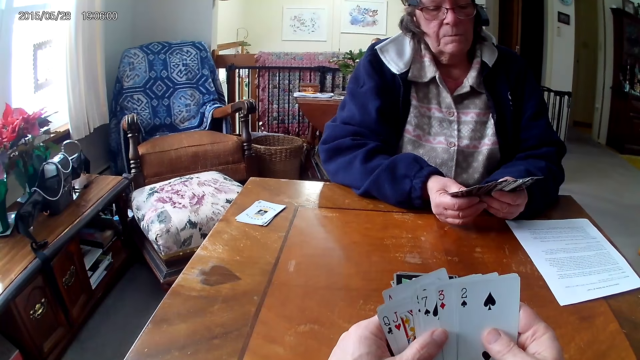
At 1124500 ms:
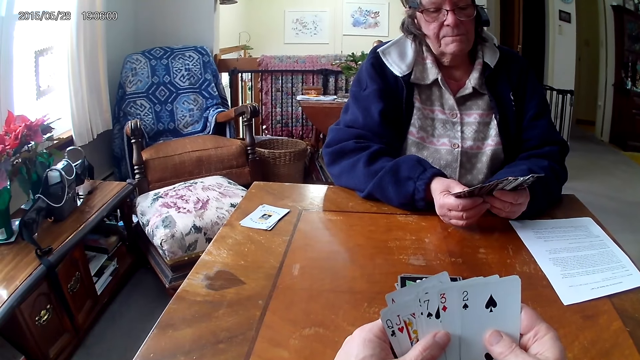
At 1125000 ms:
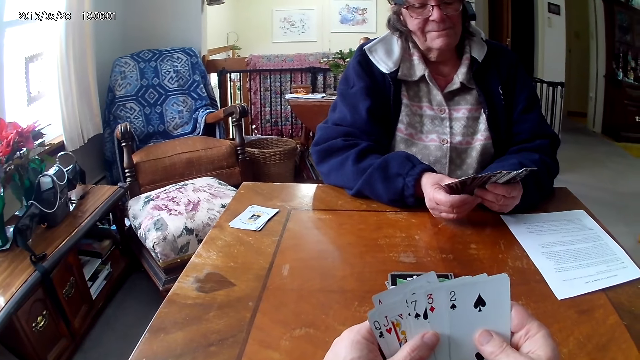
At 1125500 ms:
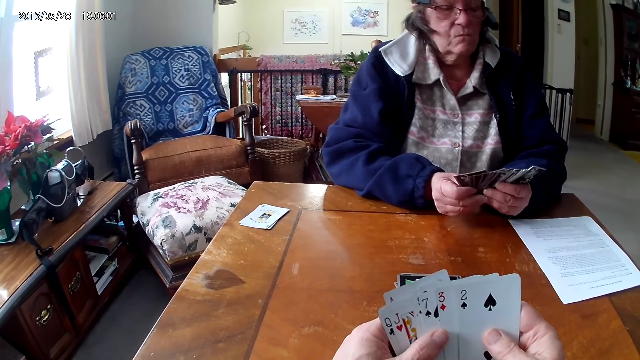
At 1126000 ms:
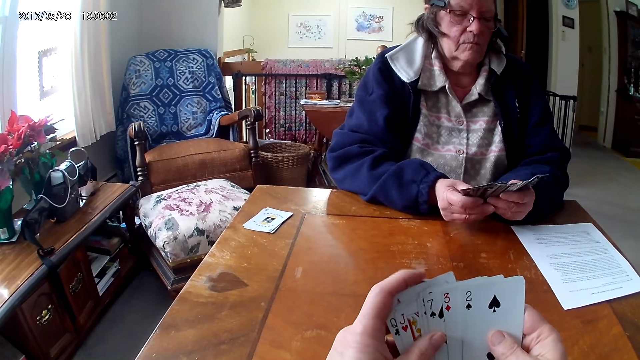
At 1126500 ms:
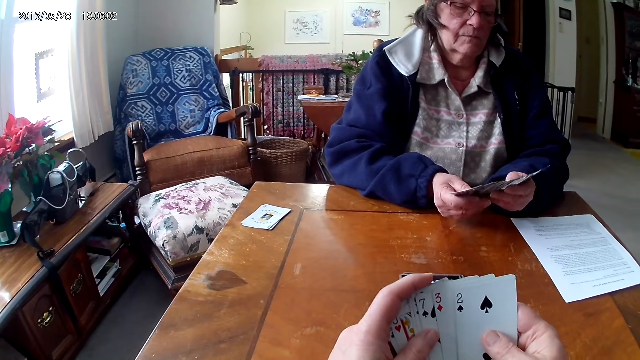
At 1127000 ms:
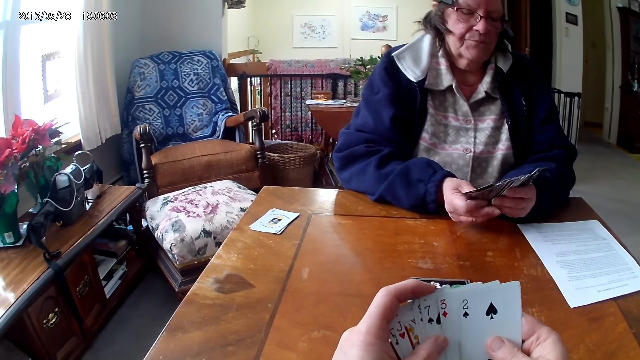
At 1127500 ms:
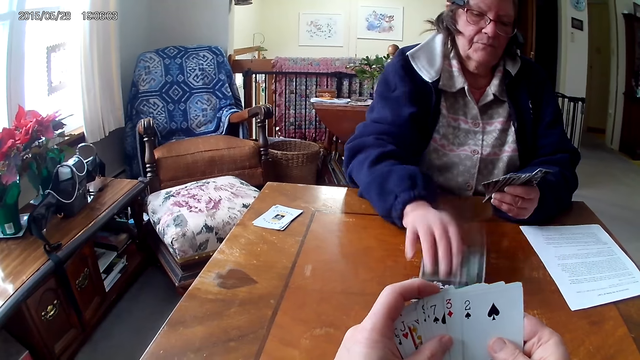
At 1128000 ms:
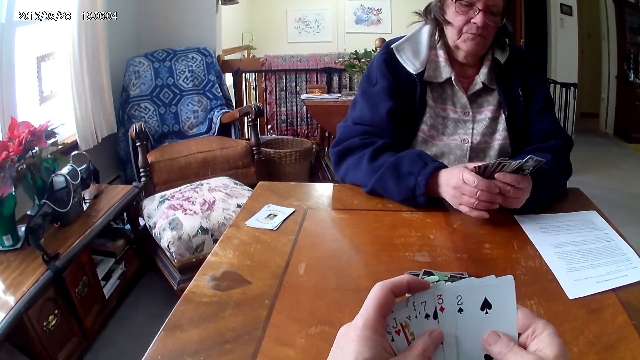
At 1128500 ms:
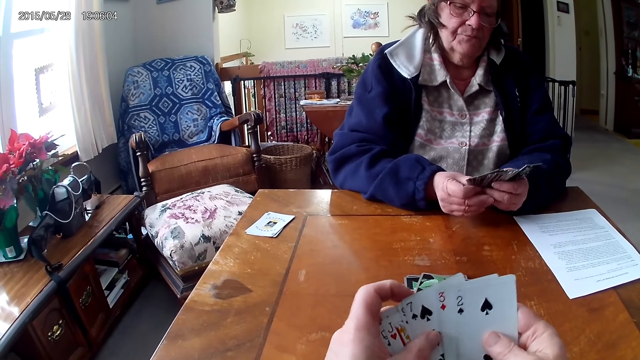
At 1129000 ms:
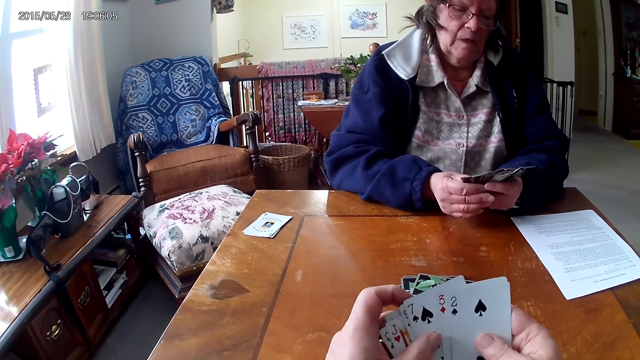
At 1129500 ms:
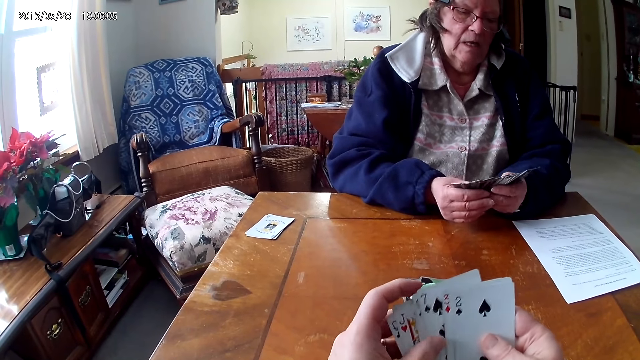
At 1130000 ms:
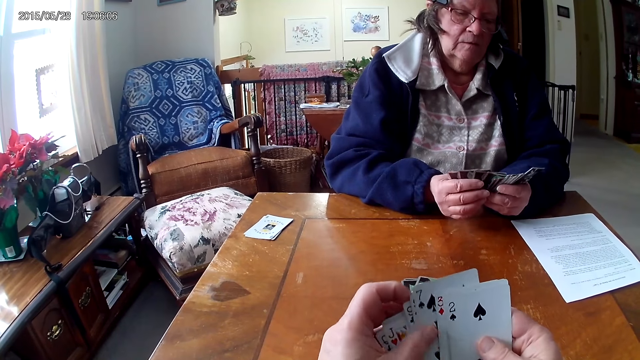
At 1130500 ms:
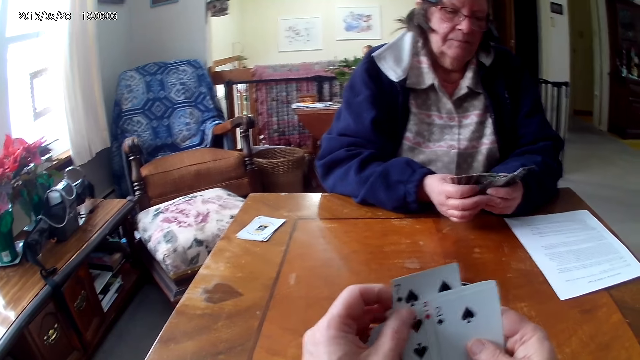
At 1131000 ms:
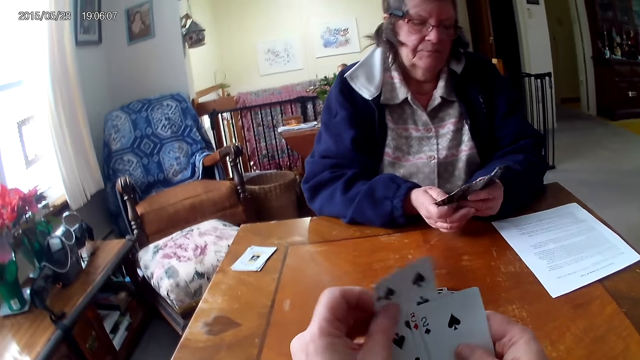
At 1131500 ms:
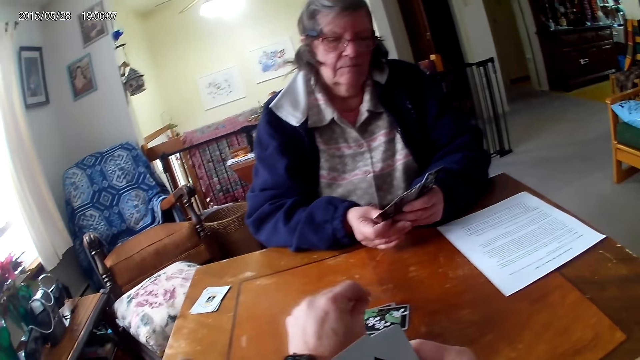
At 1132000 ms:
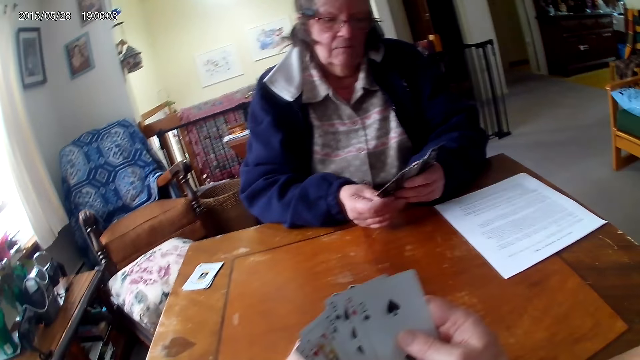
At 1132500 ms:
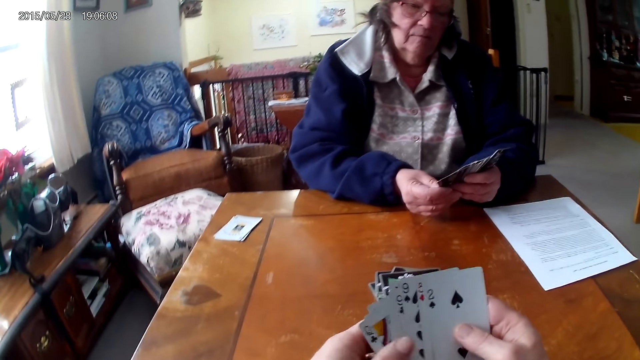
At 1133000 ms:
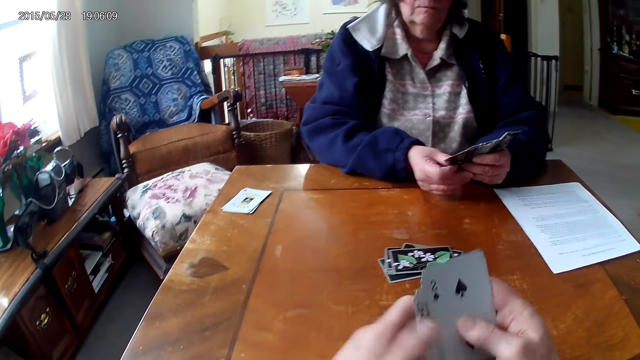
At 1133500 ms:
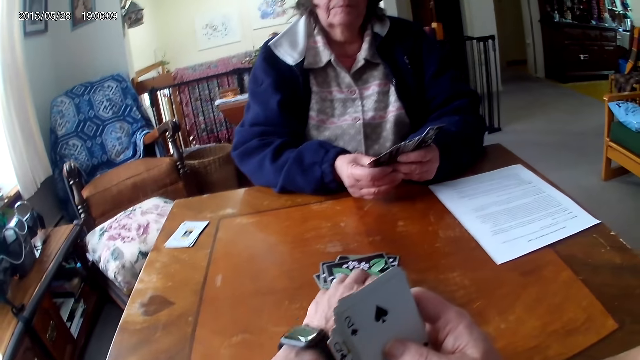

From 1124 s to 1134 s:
The camera wearer aligns the cards on the hands. A man drops the card on the table. The camera wearer drops the card on the table.

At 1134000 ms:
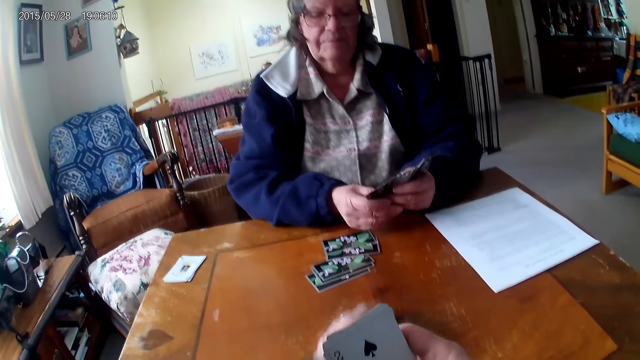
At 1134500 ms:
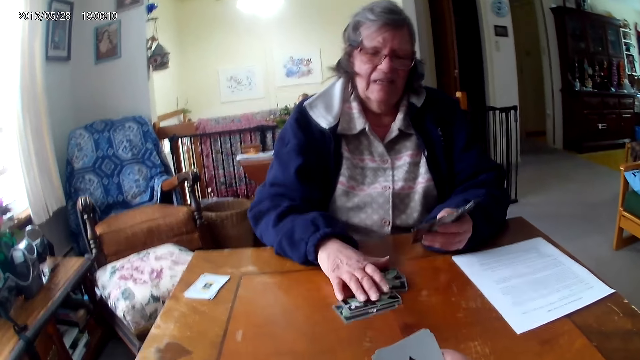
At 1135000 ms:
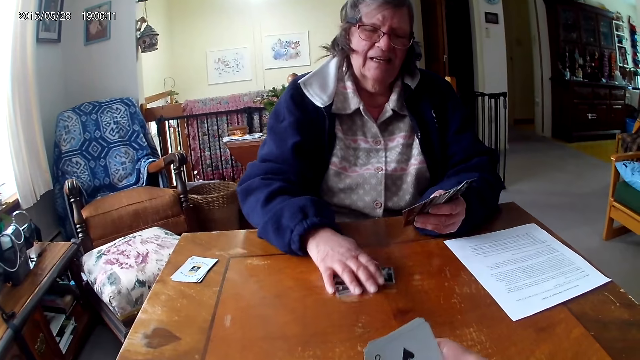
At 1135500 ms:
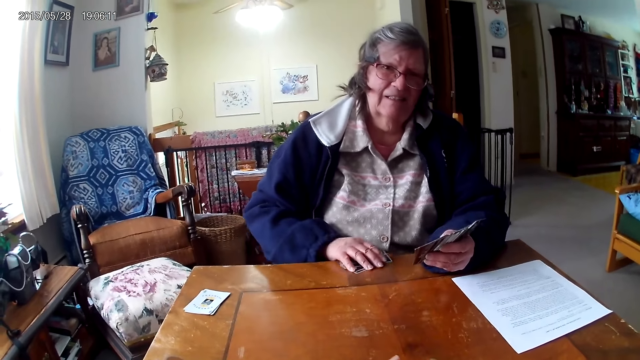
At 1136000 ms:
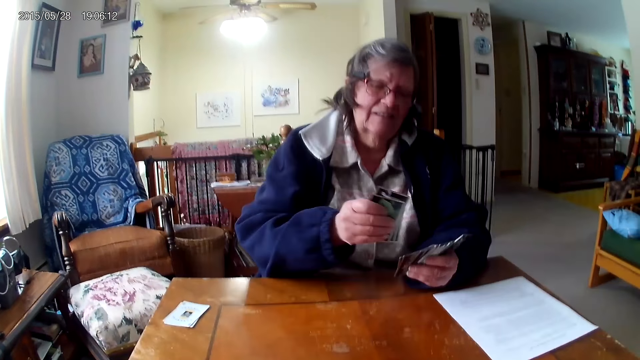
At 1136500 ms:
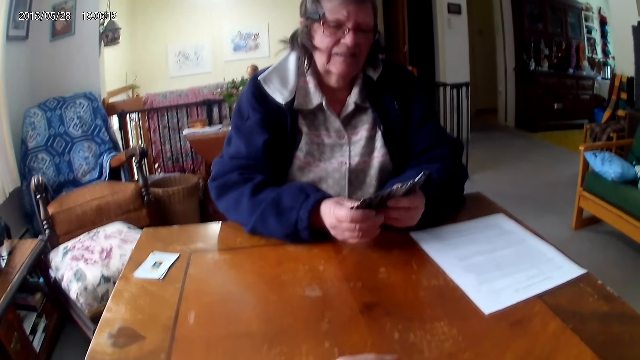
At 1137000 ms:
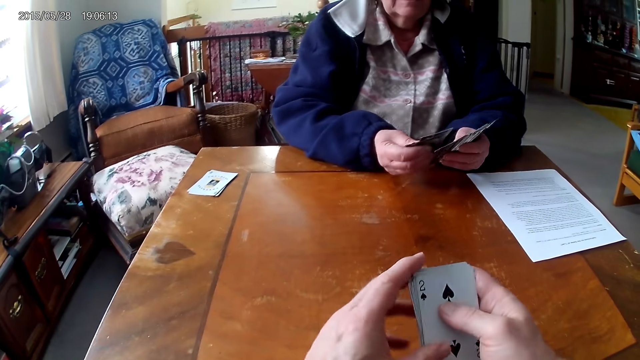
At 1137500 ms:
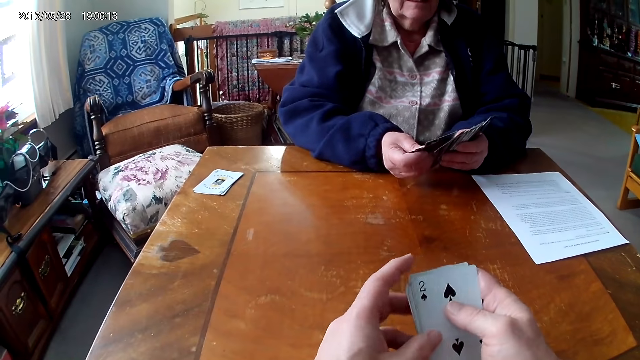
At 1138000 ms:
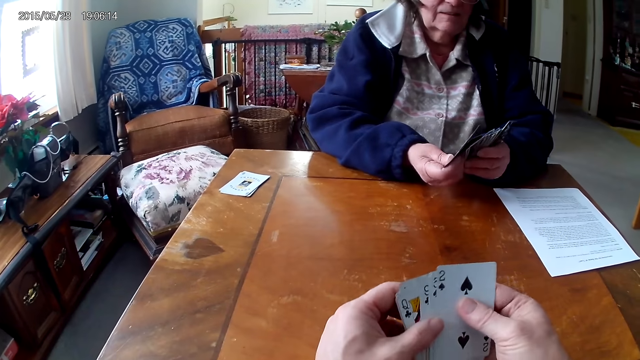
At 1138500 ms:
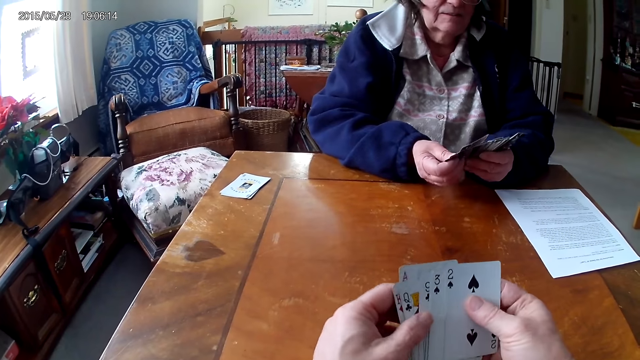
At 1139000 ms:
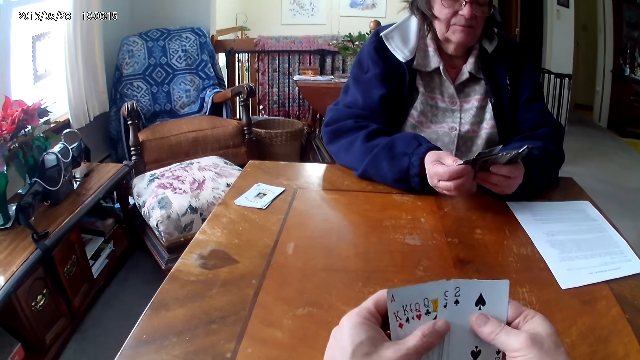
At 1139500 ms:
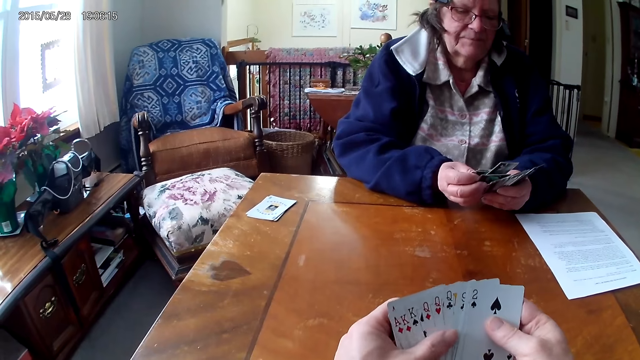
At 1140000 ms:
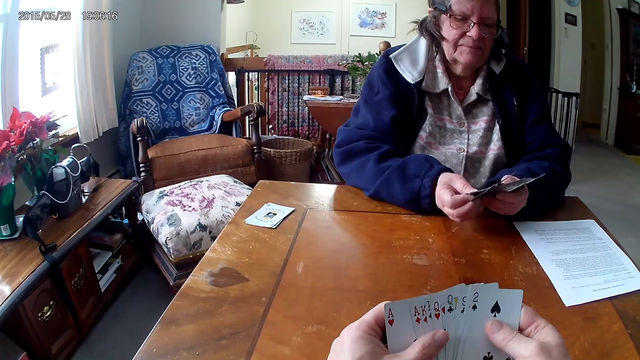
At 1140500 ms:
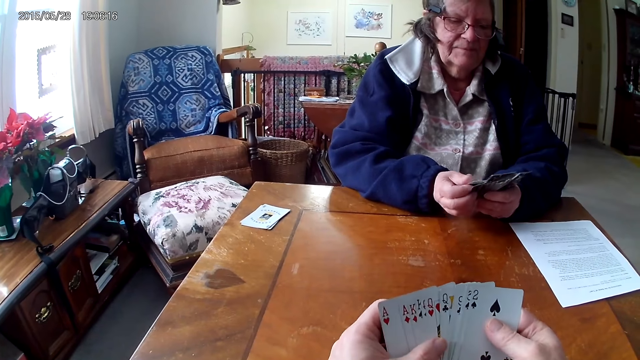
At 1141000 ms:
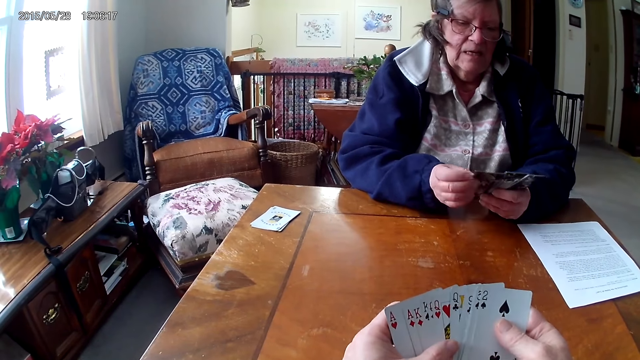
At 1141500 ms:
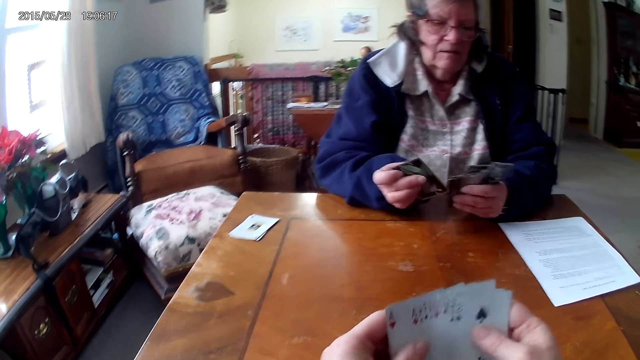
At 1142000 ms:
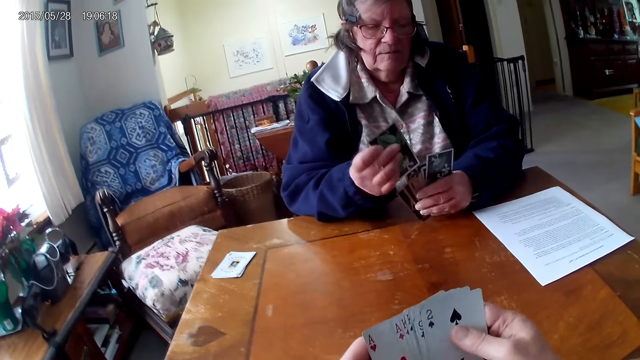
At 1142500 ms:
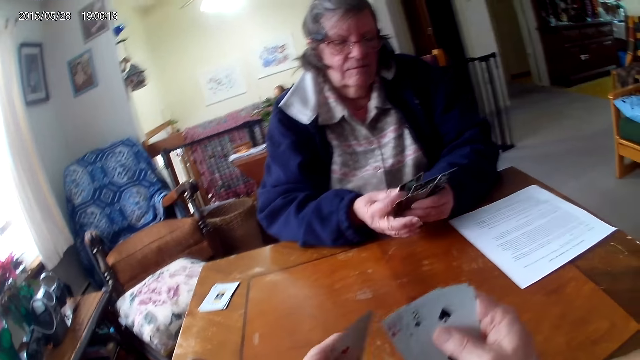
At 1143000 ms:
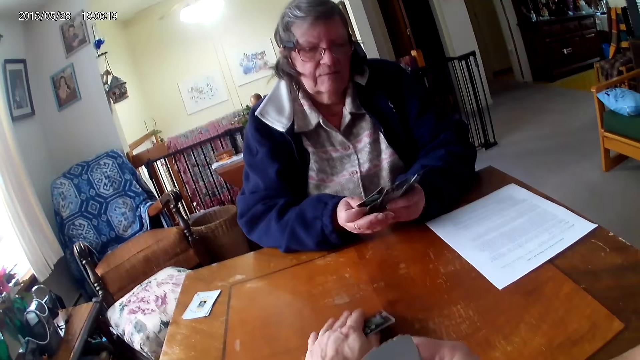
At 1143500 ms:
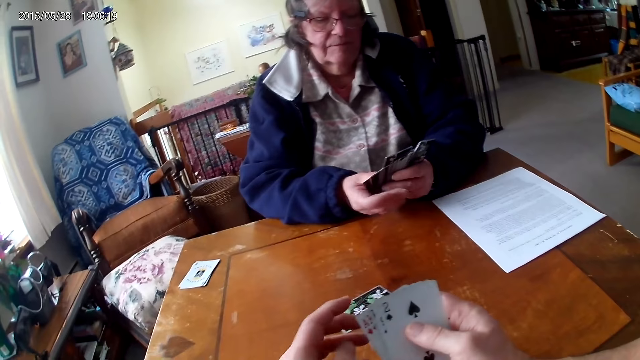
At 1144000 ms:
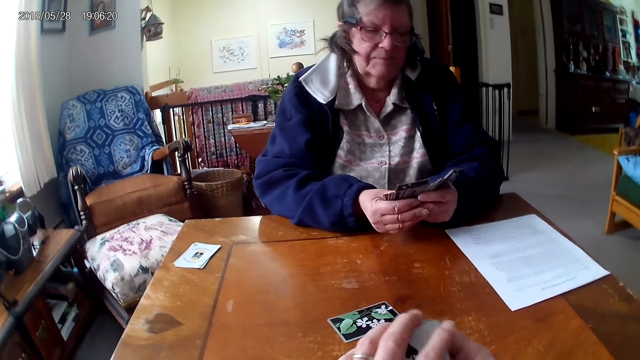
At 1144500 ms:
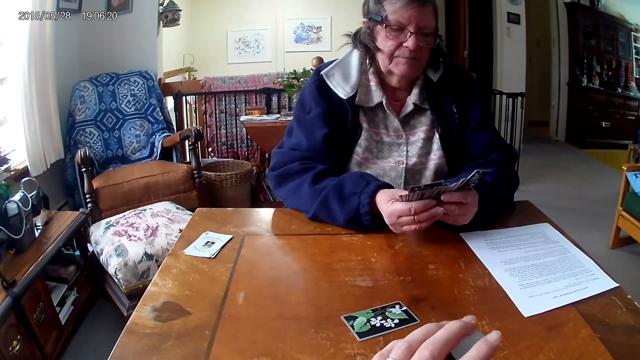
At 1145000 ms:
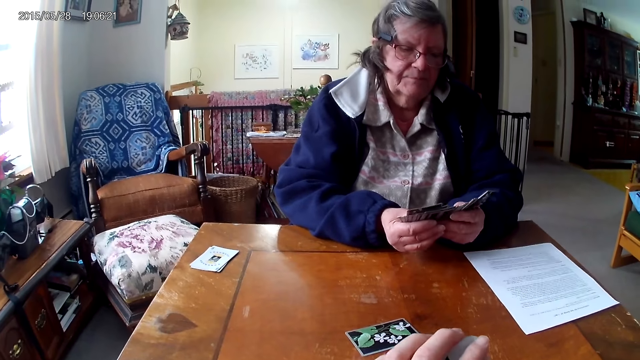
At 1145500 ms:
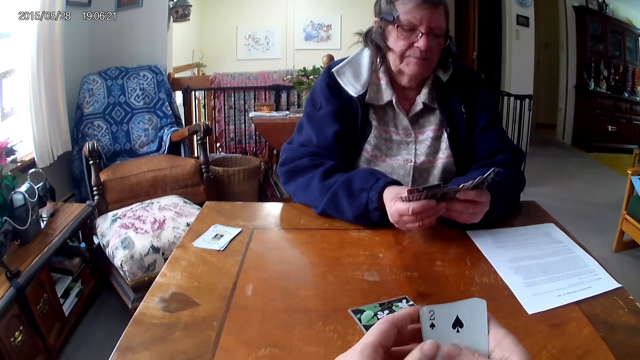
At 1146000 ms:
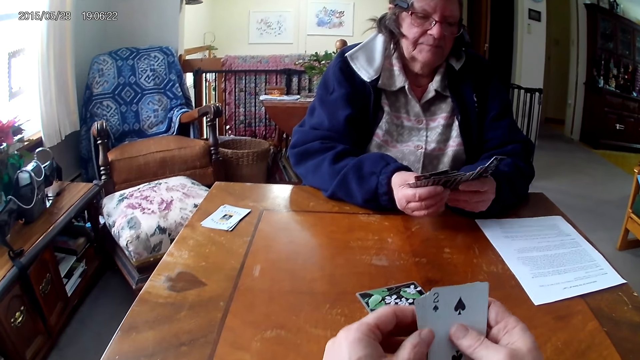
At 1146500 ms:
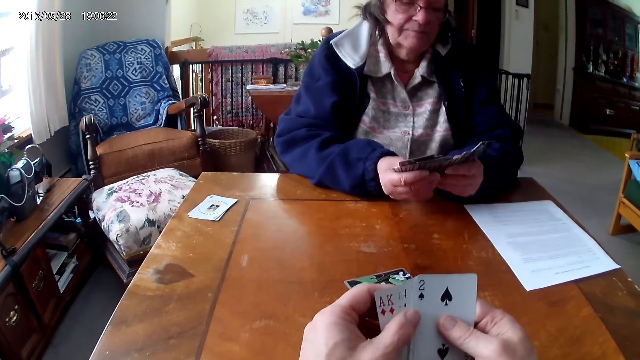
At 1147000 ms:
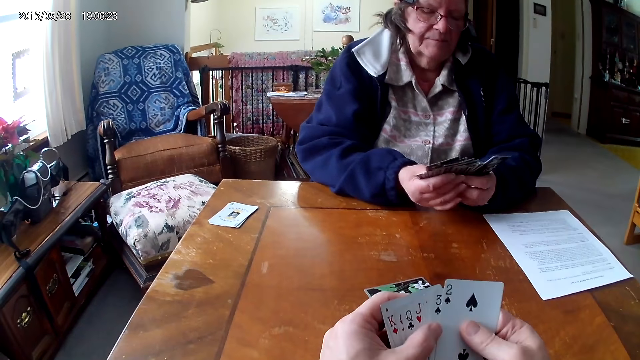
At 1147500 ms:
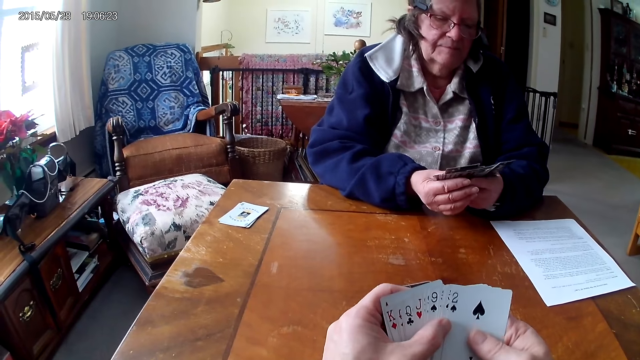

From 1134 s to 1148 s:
The camera wearer pushes the cards to a man. The man picks up the card from the table. The camera wearer arranges the cards. The man aligns the cards on the hands.
